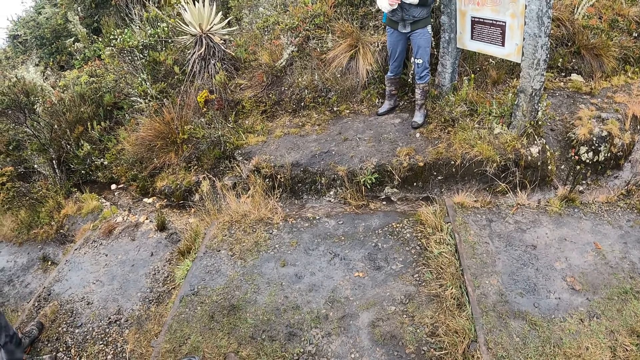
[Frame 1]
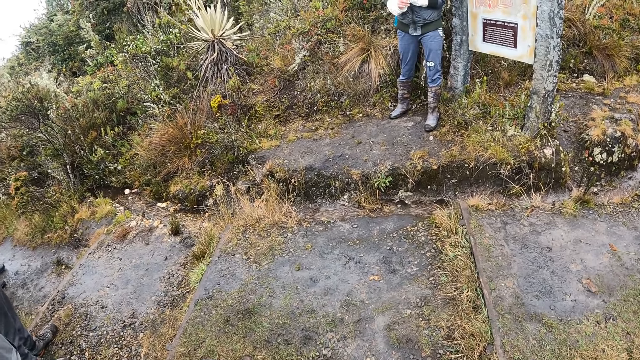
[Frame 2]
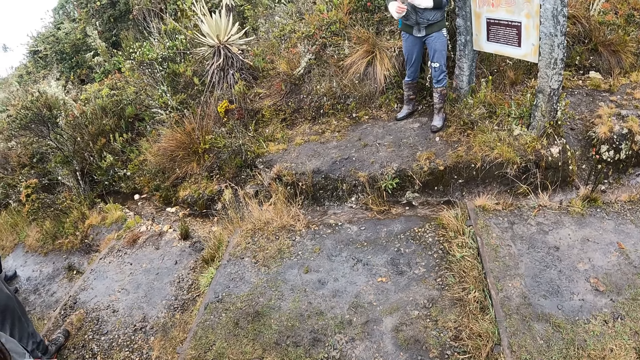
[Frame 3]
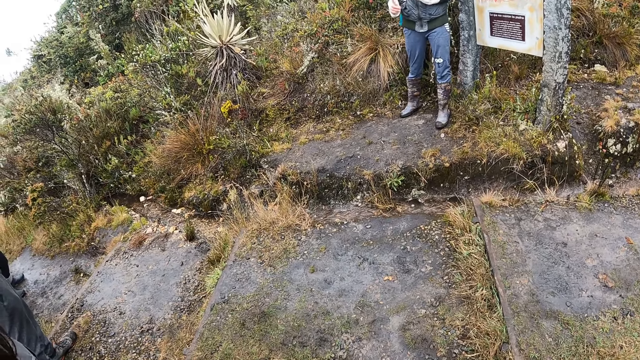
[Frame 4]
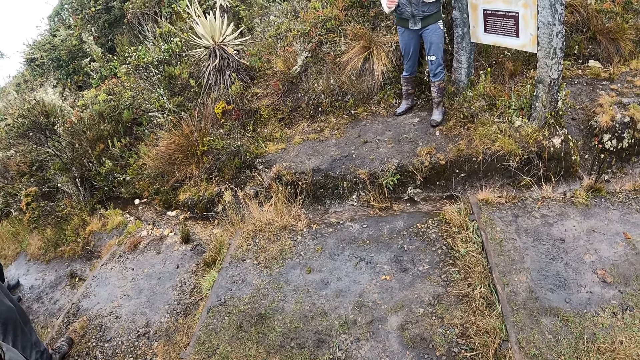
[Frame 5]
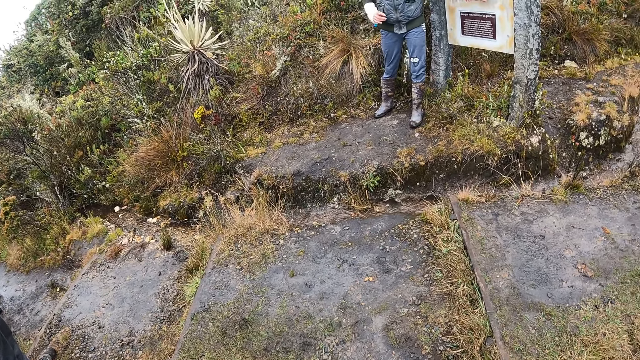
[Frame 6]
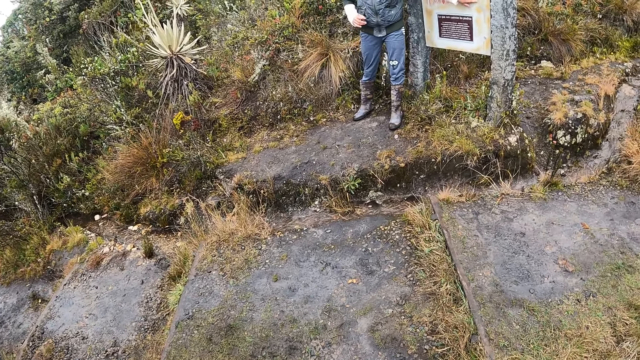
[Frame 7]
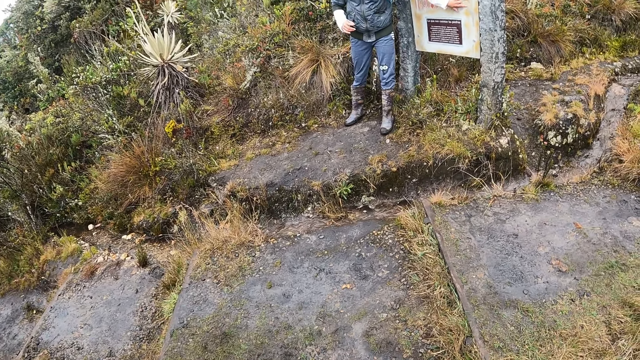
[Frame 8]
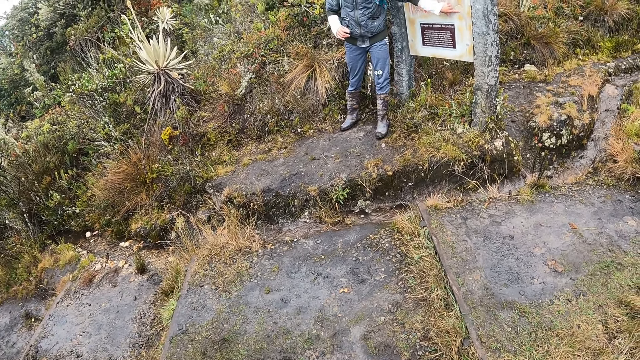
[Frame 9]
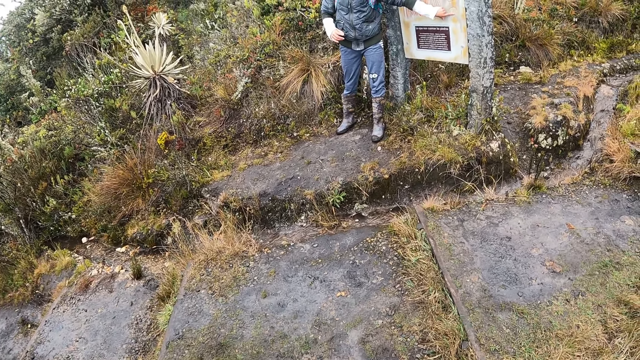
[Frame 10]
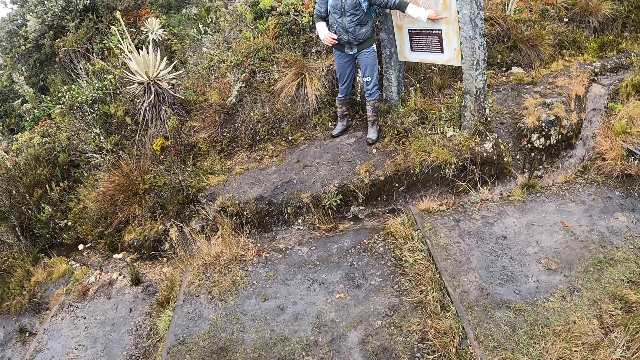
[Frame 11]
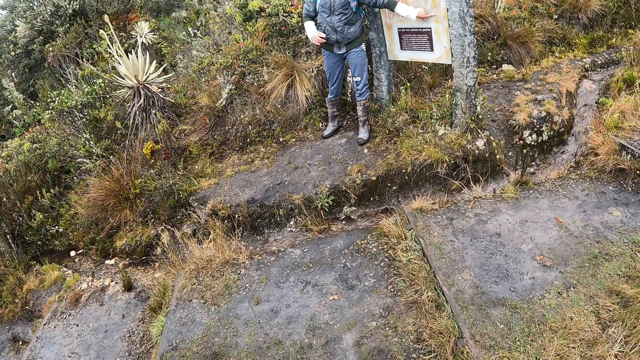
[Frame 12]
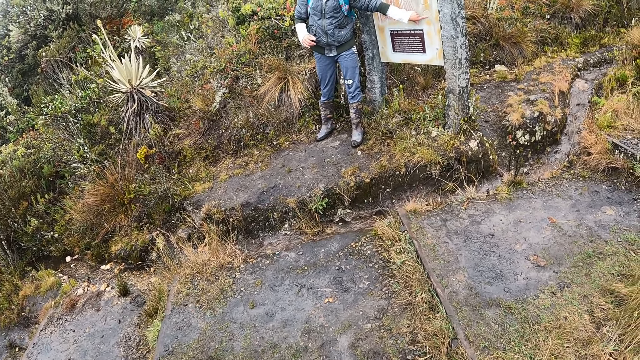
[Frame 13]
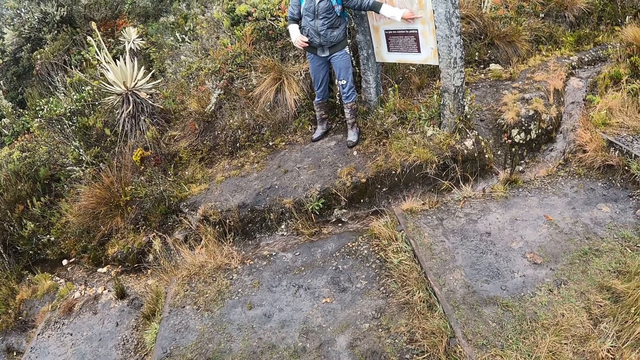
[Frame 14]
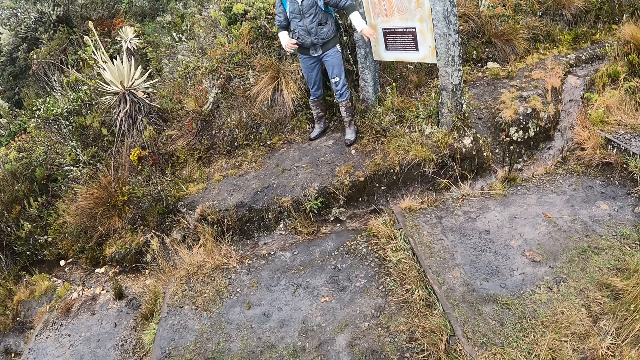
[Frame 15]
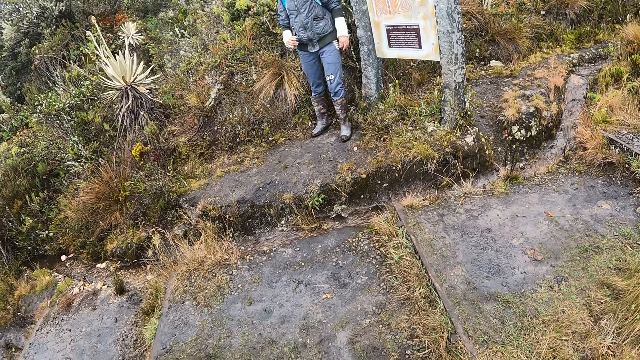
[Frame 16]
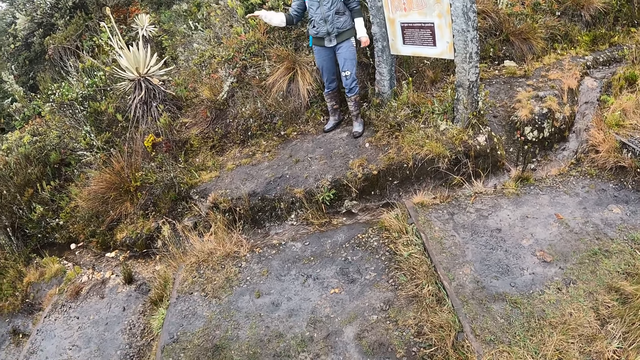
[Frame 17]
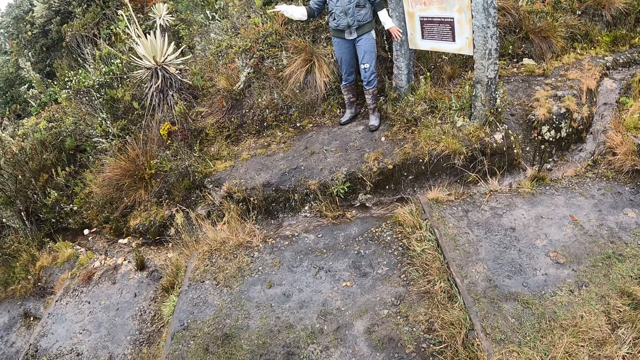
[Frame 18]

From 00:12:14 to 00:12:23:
The woman places her left hand on the sign board. The woman removes her left hand from the sign board.

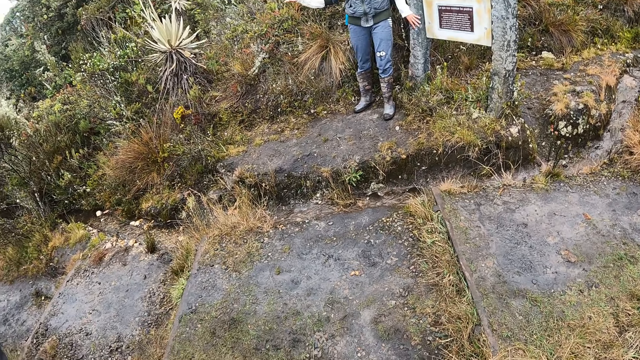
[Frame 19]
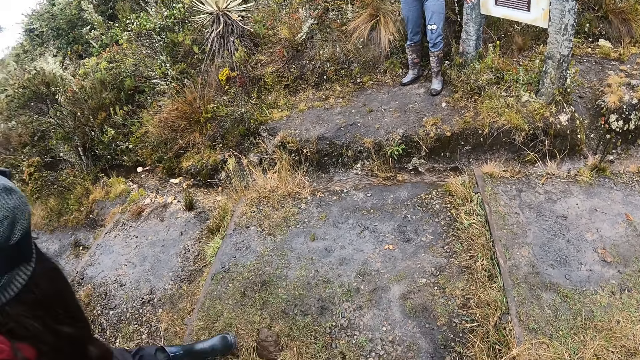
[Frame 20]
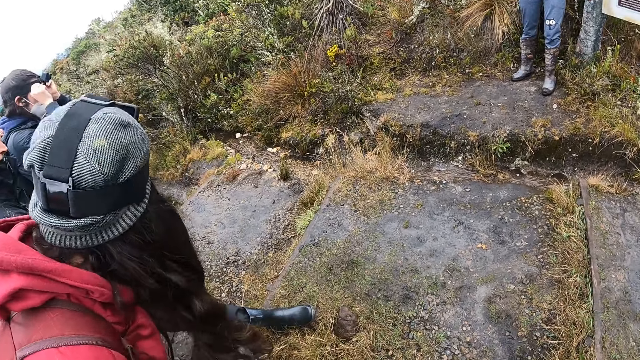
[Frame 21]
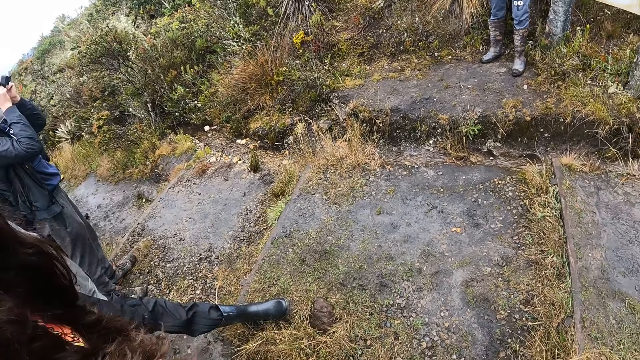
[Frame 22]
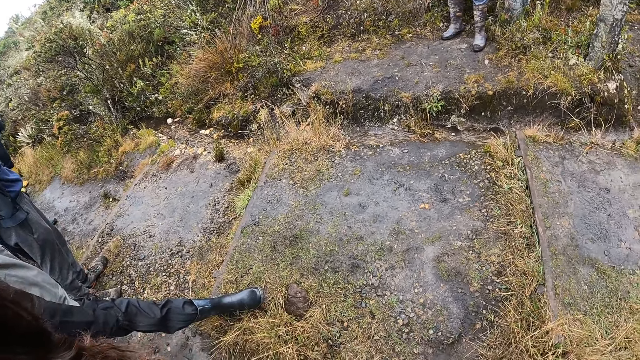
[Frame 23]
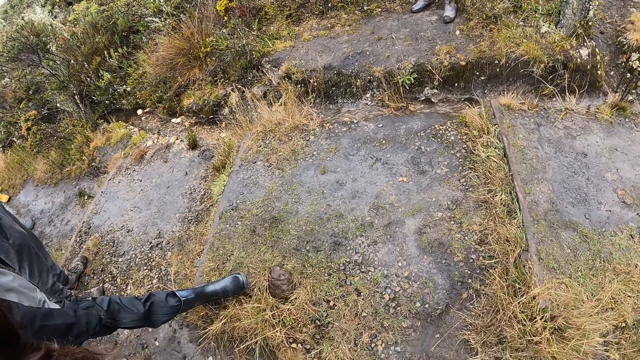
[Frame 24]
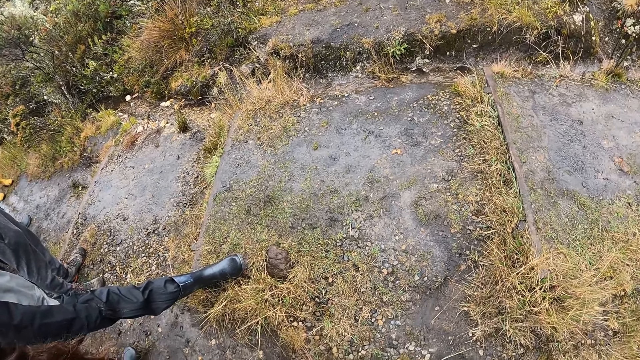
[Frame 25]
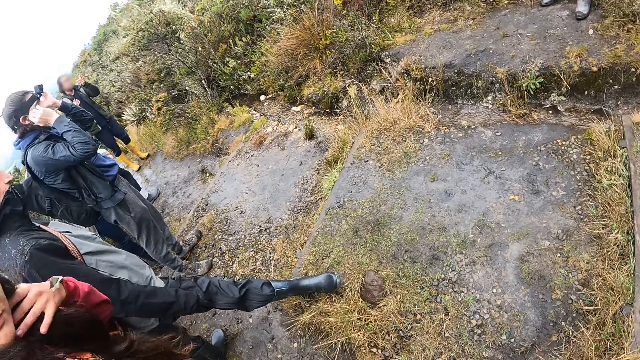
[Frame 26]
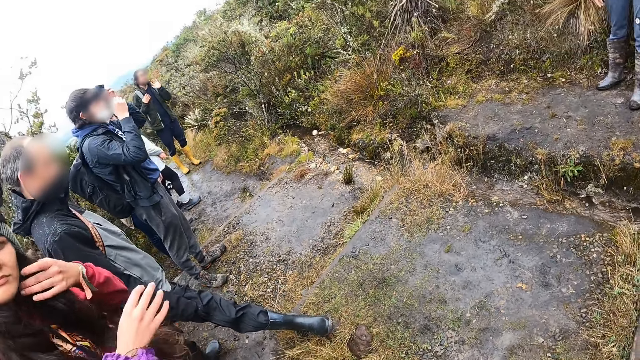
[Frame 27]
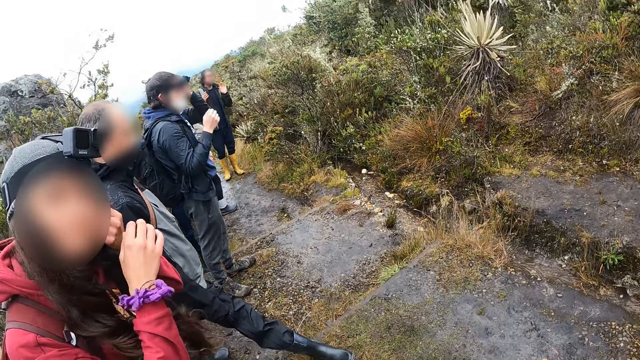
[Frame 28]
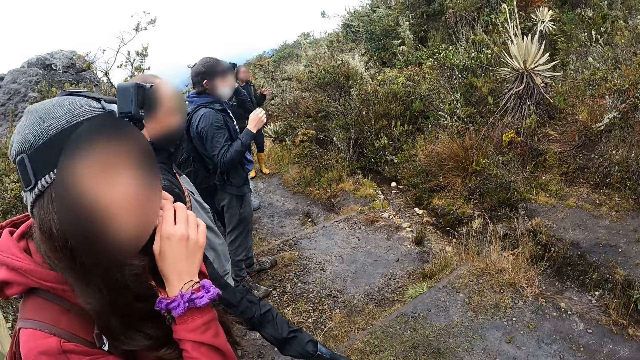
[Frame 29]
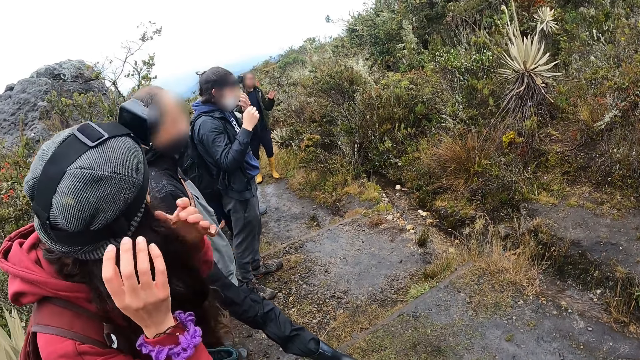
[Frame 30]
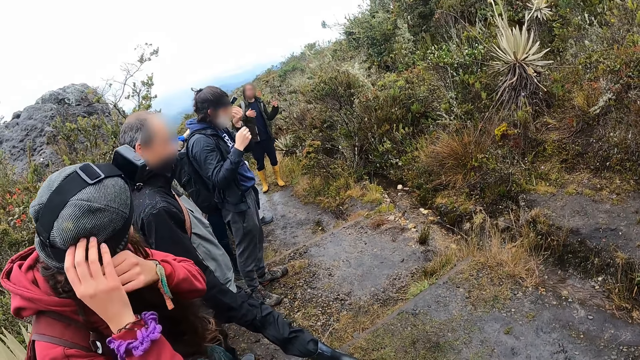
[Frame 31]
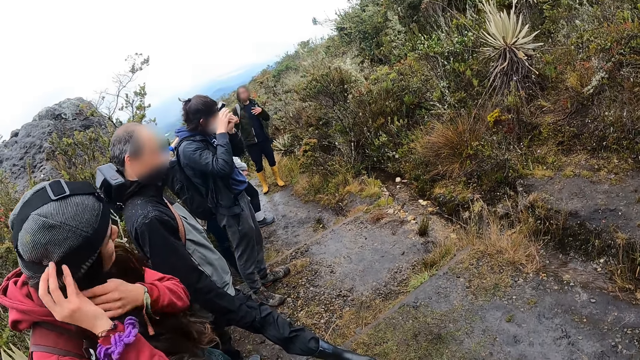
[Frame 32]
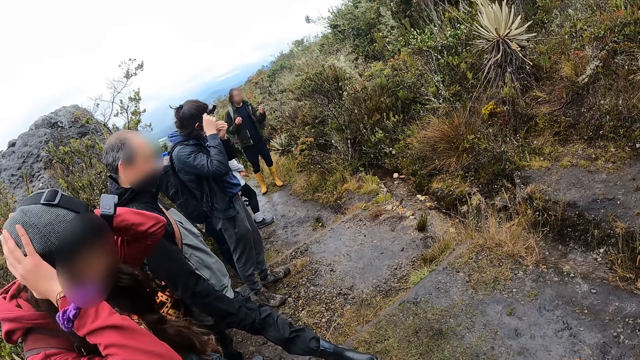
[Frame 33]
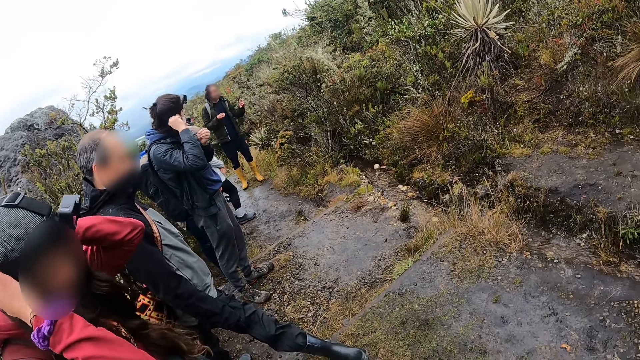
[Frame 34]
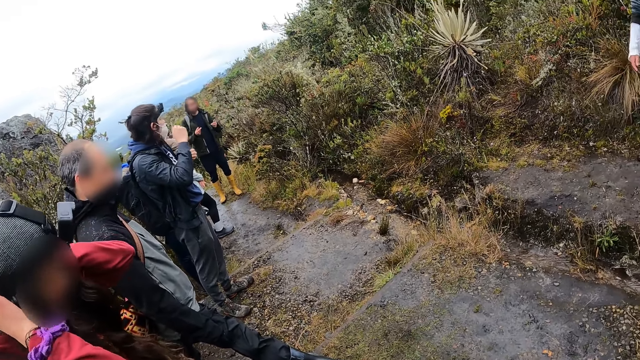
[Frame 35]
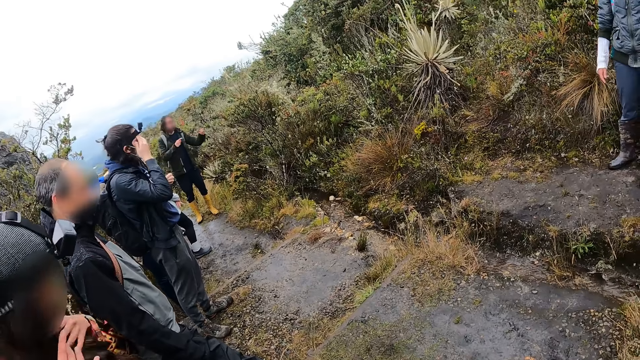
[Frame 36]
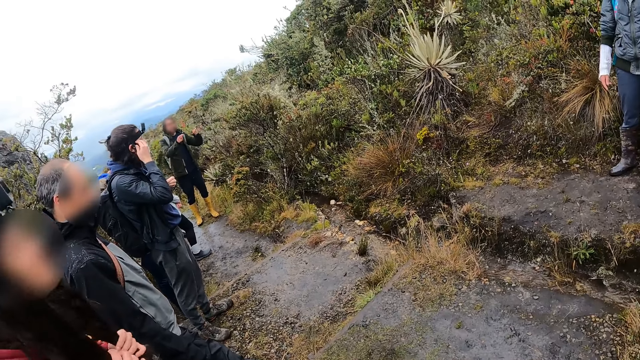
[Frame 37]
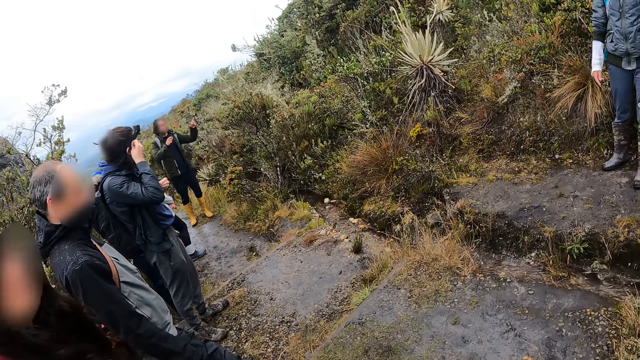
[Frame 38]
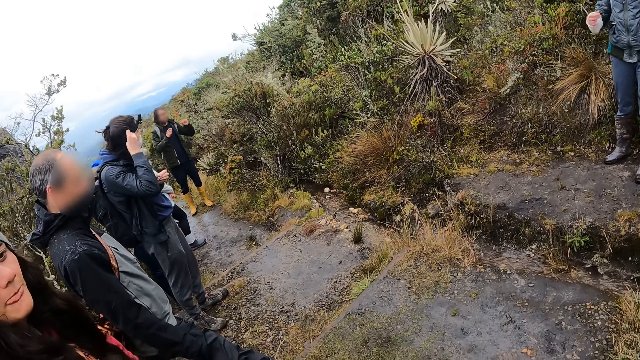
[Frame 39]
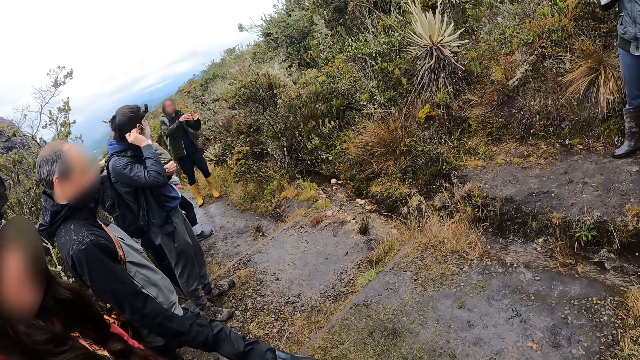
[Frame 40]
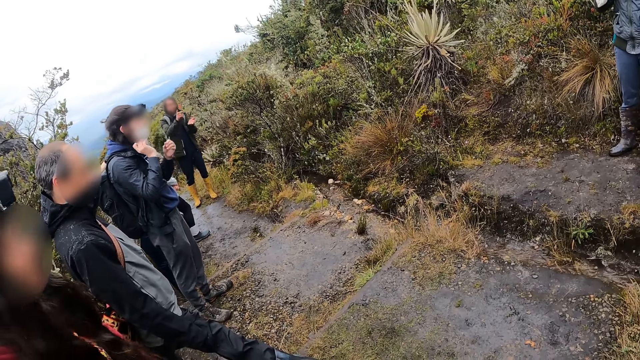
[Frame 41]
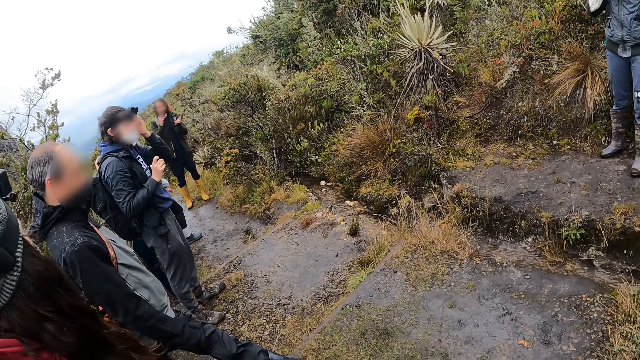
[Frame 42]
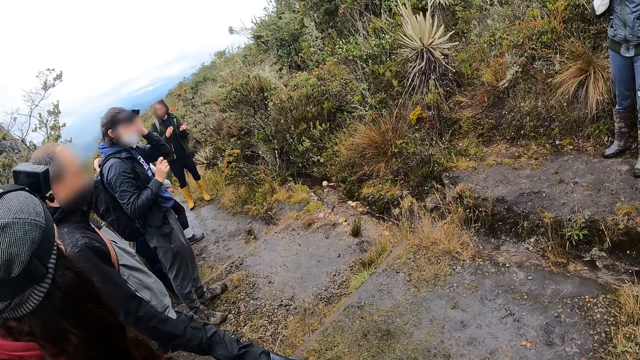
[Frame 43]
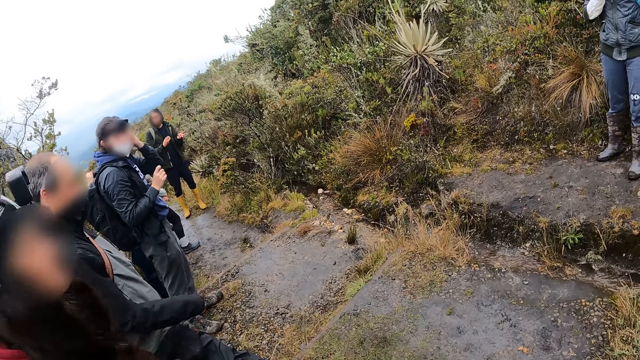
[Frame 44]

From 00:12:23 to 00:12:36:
The camera wearer turns towards a group of people. The man touches his camera with both hands. The woman packs her hair with both hands. Another man demonstrates to another woman with both hands. The first man touches his hair with his right hand. The camera wearer listens to a man.
